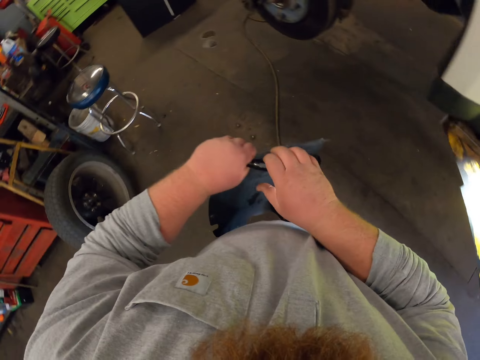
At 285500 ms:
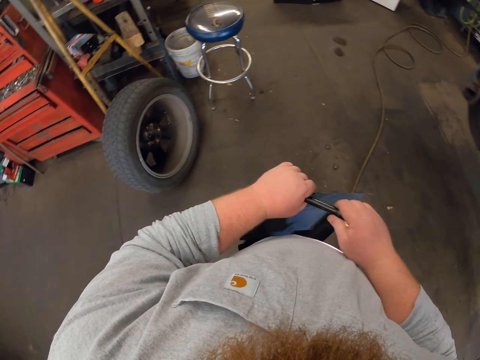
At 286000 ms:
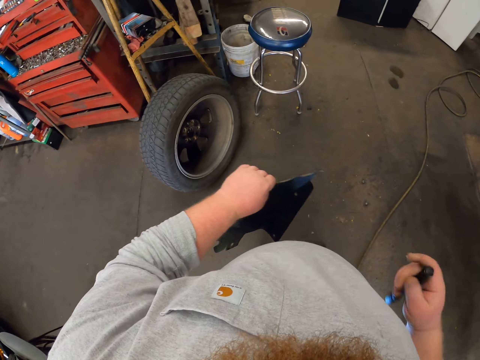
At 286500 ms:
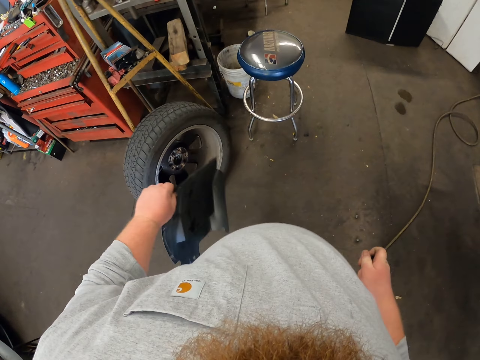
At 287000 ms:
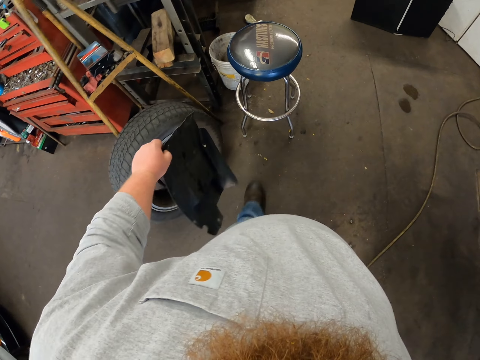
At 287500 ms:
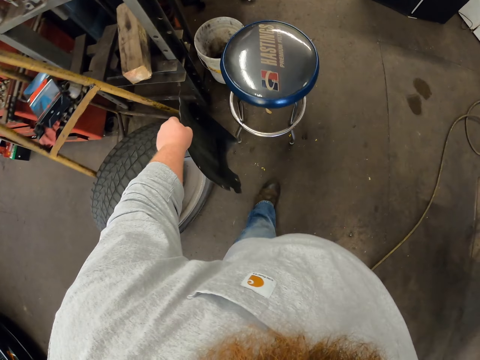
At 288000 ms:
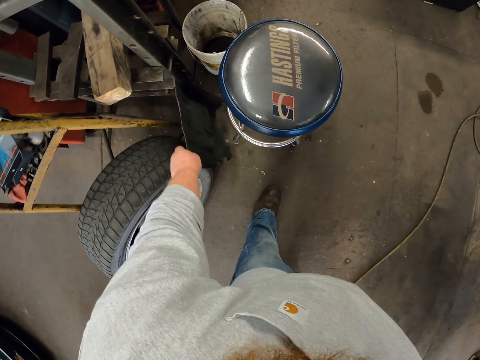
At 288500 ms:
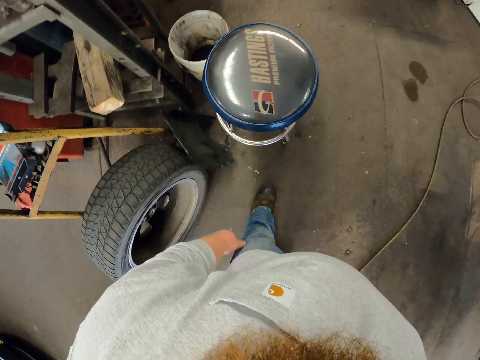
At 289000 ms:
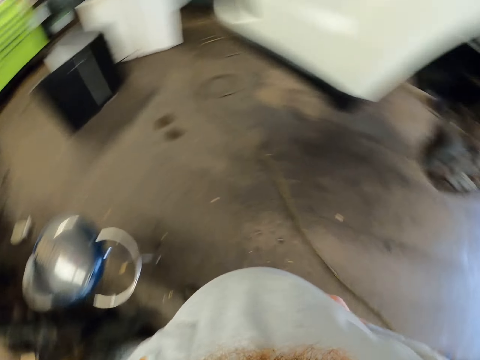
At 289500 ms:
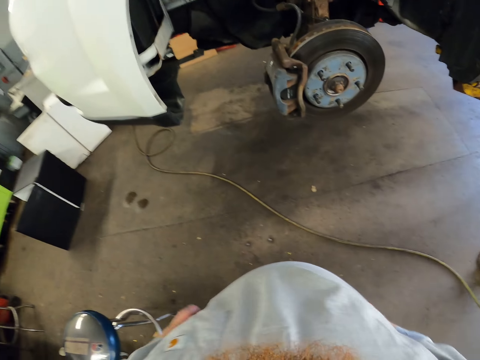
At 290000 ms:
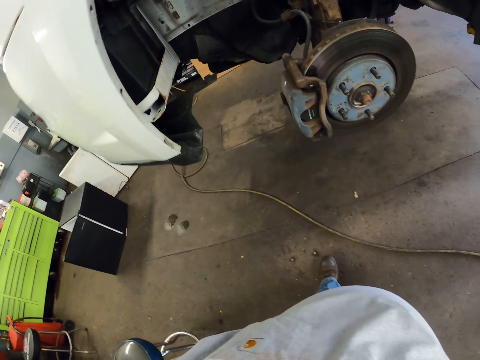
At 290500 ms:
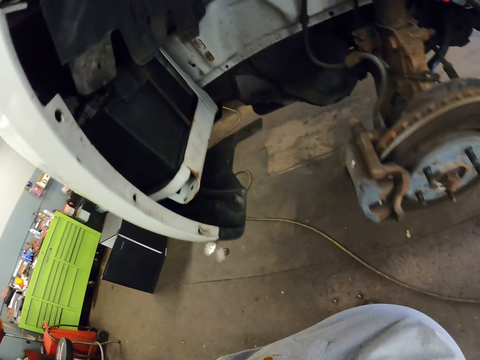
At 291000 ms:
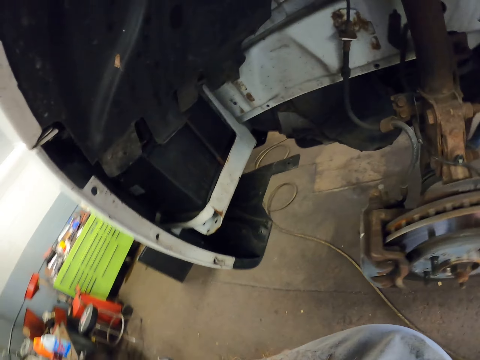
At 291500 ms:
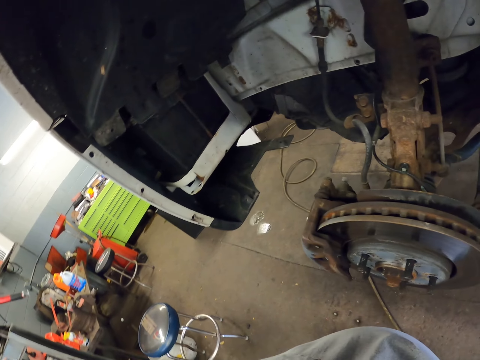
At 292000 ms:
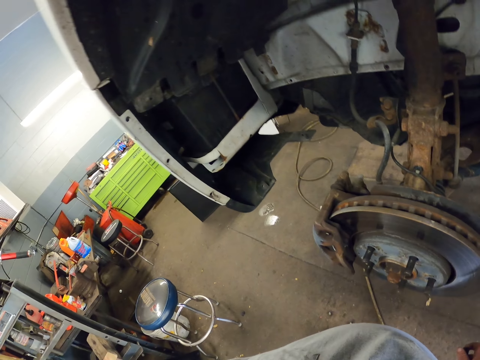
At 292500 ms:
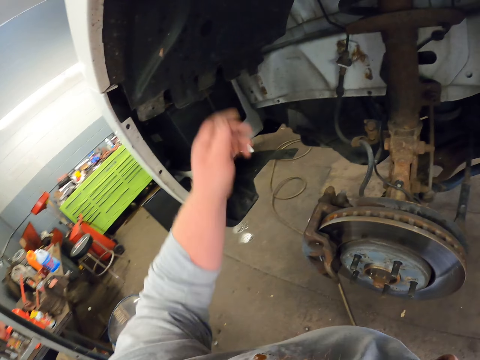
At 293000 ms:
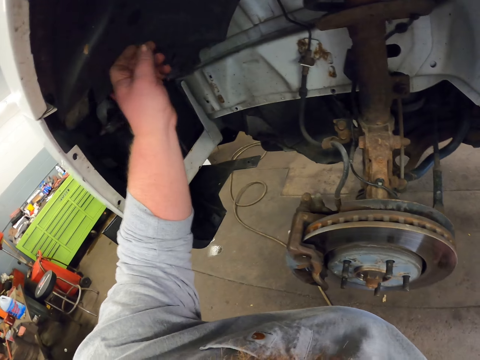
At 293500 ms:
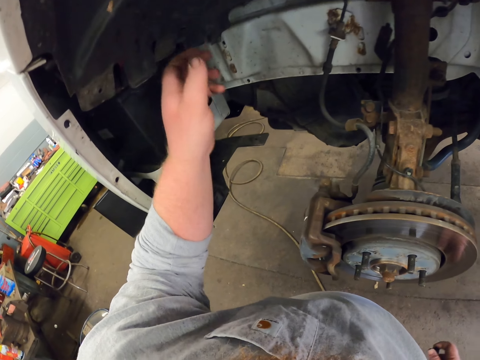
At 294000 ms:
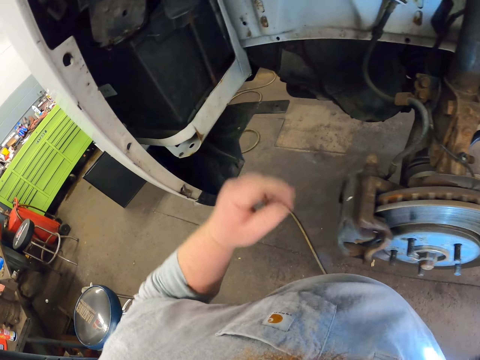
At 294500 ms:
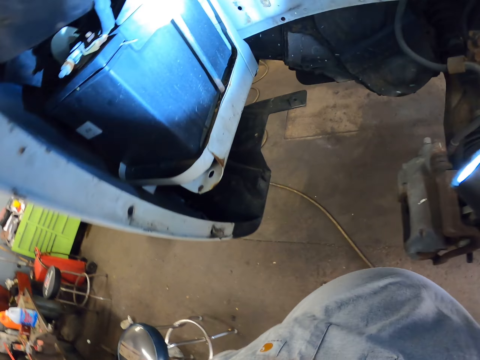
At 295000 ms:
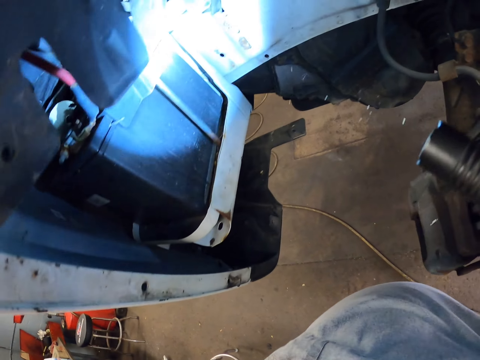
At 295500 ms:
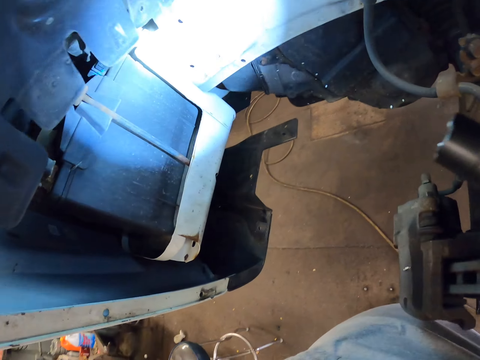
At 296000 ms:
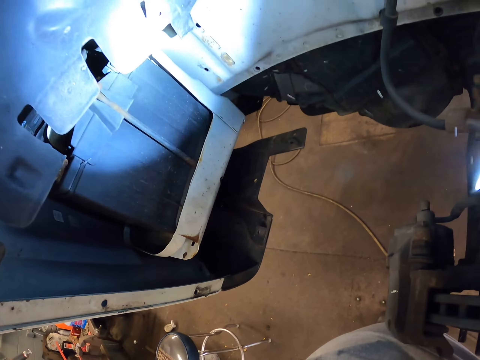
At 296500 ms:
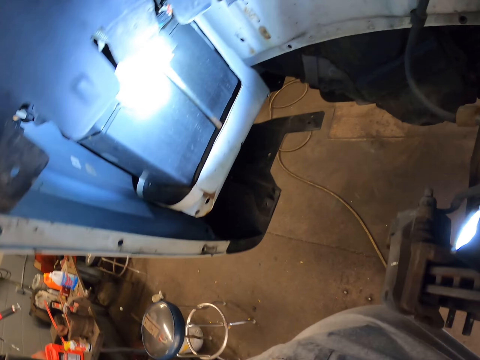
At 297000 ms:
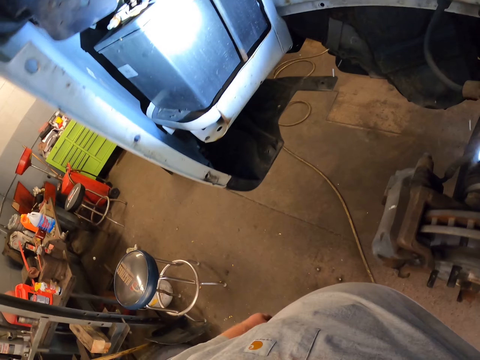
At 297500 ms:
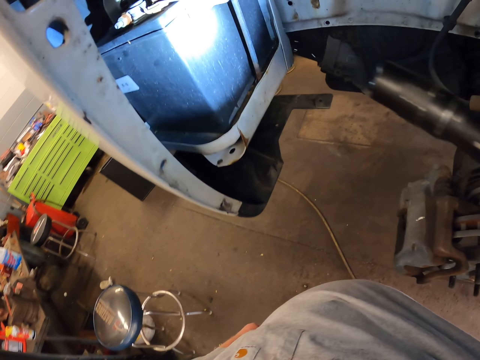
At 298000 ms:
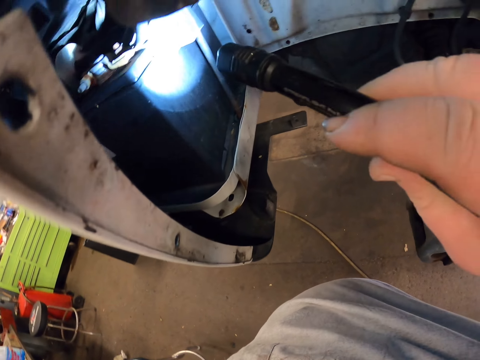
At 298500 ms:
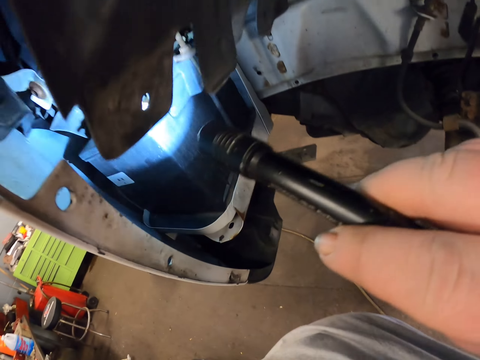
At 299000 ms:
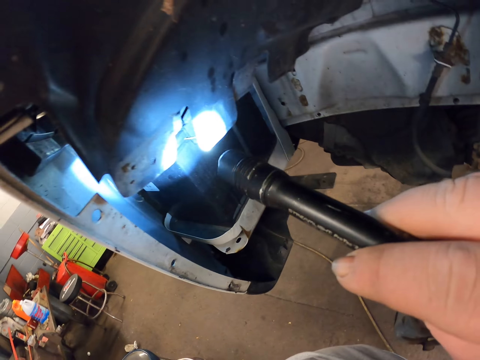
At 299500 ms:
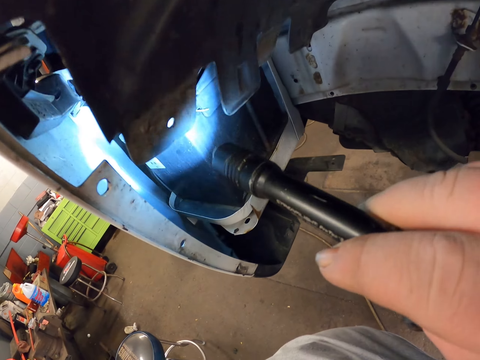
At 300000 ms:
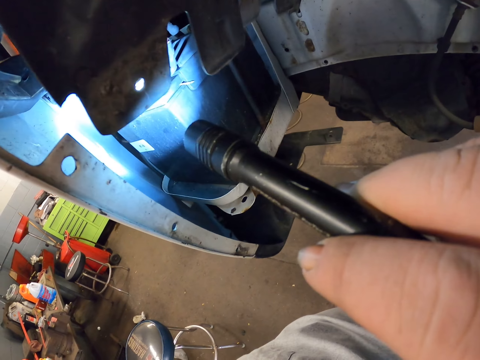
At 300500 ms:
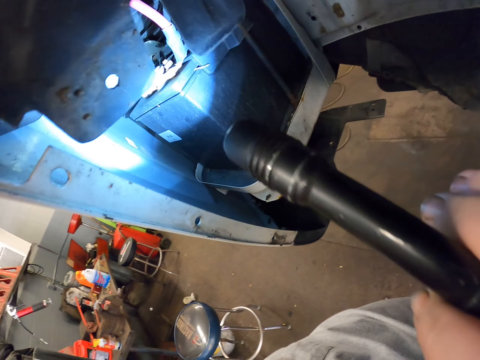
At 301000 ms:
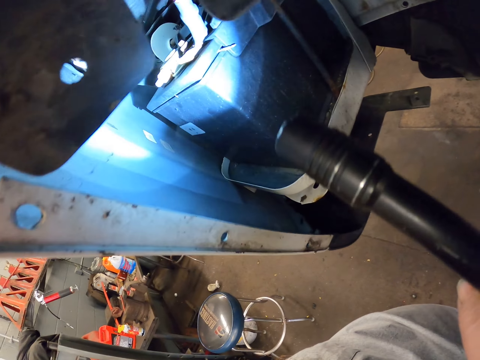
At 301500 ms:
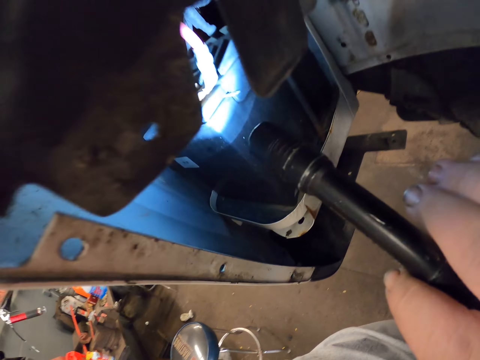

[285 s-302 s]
The camera wearer takes the torch from the left hand. They put the mud guard down on the floor. They stare at something. They adjust the mud guard. They touch the car. They use the torch to light the car. They look at the inside part of the bonnet.

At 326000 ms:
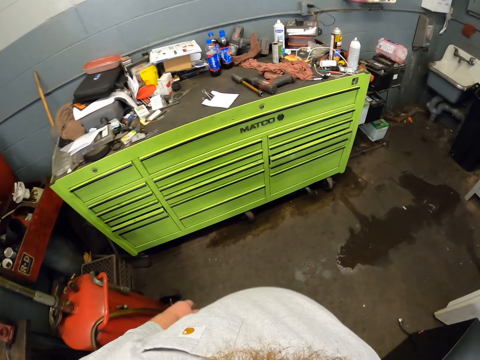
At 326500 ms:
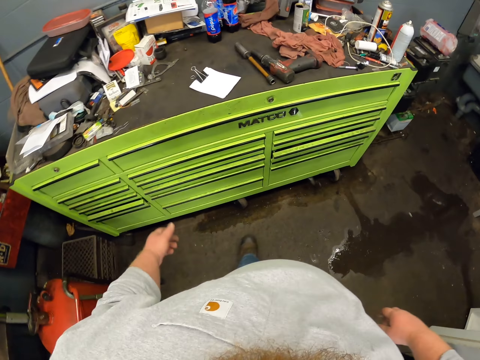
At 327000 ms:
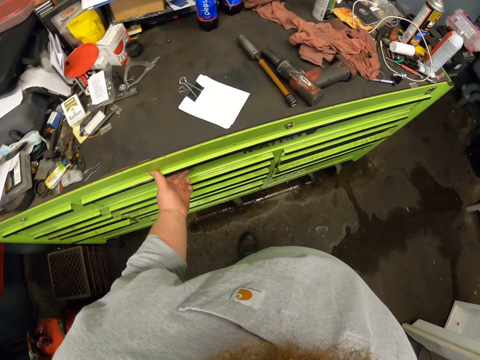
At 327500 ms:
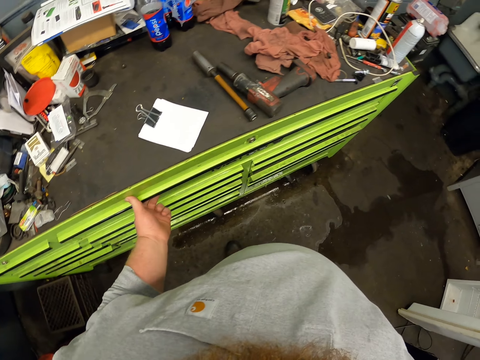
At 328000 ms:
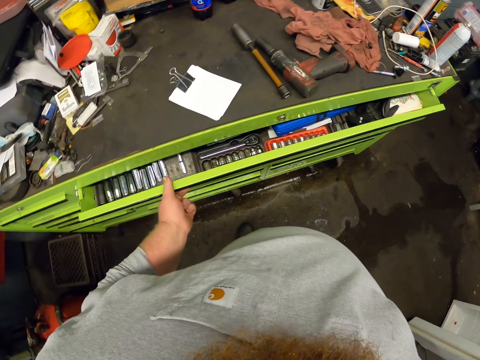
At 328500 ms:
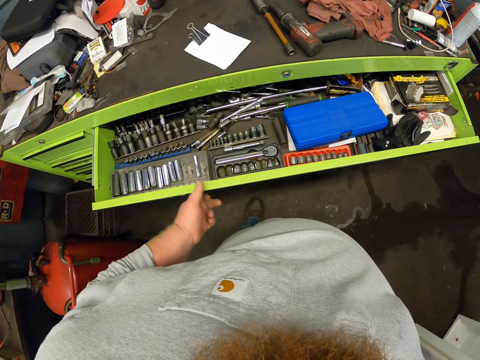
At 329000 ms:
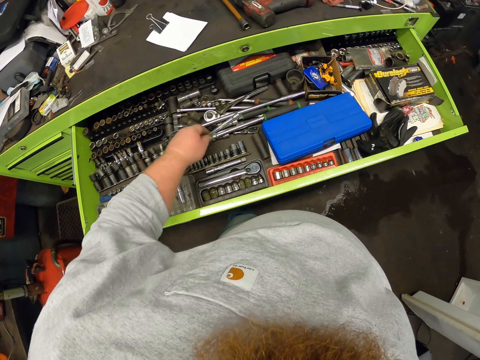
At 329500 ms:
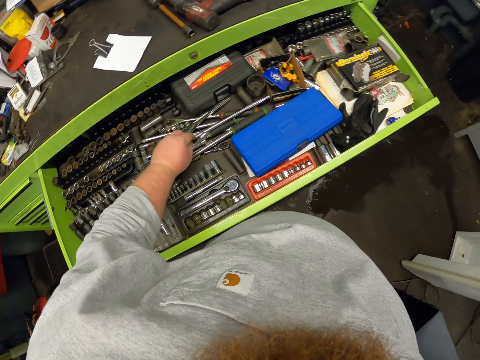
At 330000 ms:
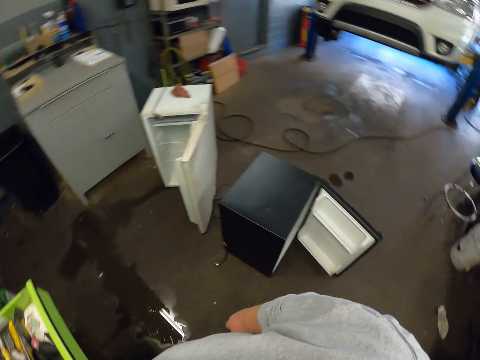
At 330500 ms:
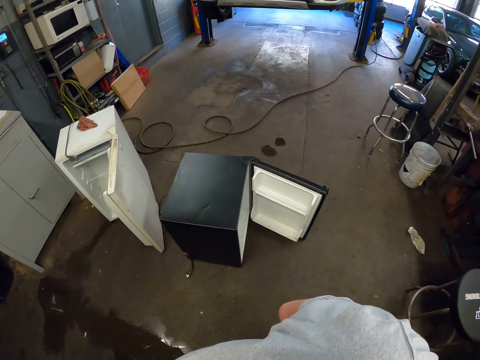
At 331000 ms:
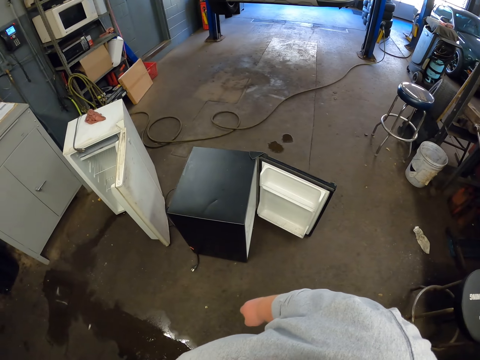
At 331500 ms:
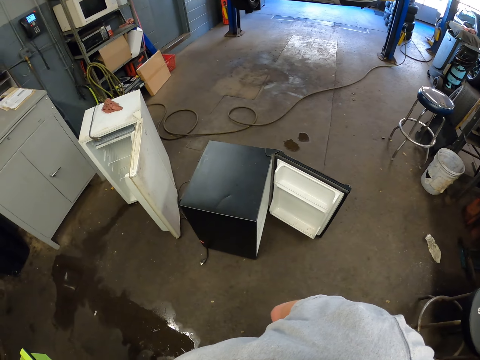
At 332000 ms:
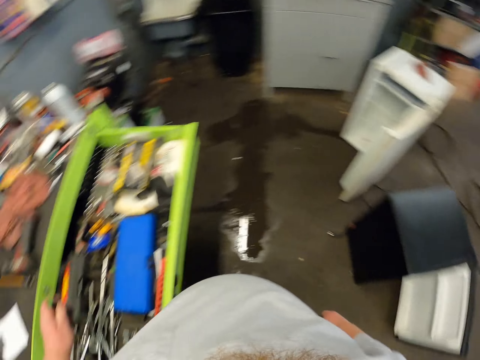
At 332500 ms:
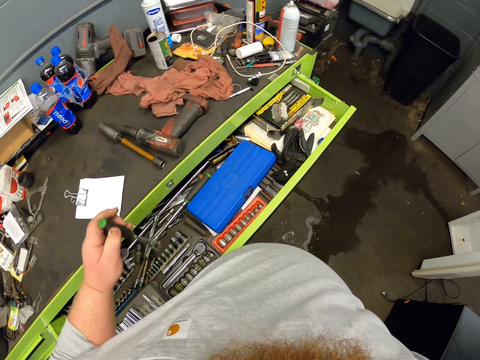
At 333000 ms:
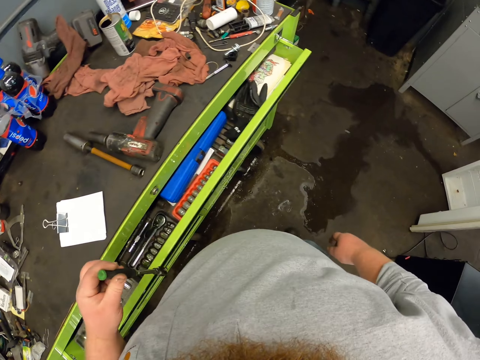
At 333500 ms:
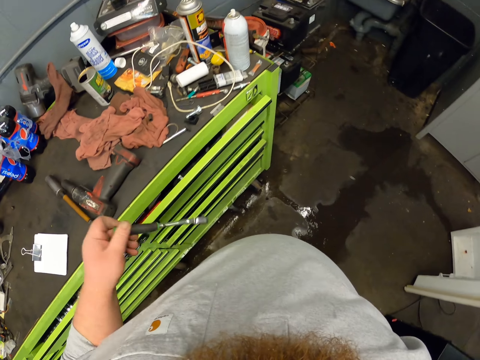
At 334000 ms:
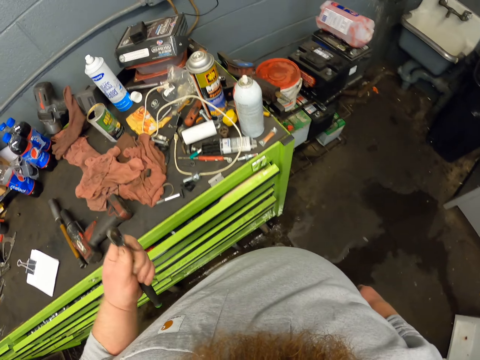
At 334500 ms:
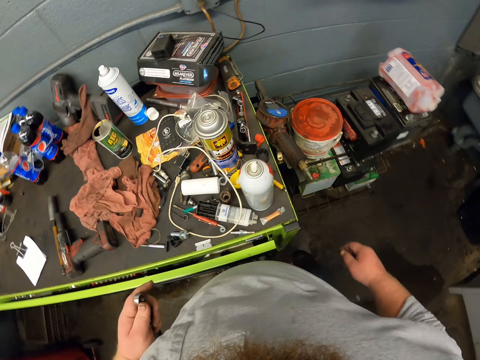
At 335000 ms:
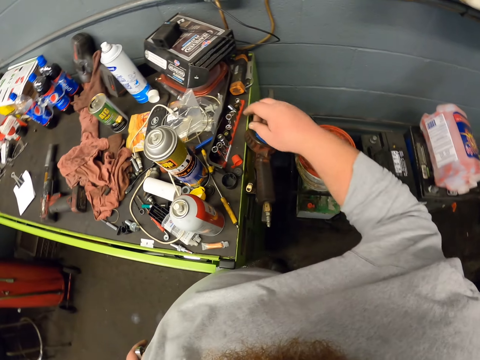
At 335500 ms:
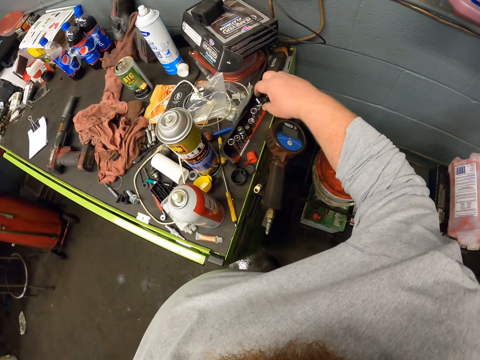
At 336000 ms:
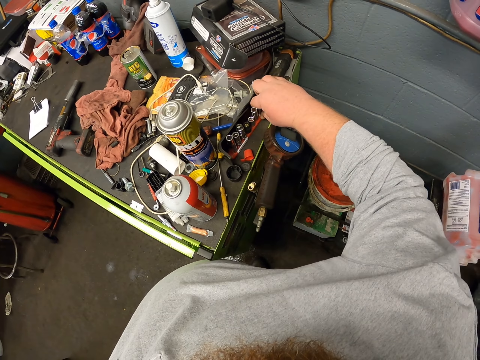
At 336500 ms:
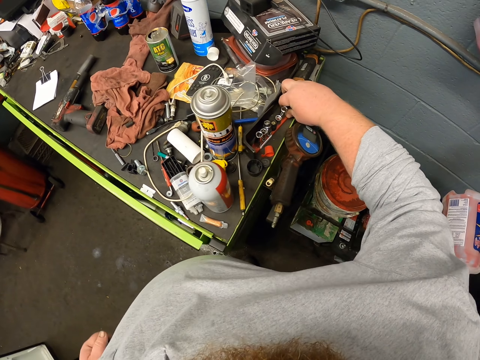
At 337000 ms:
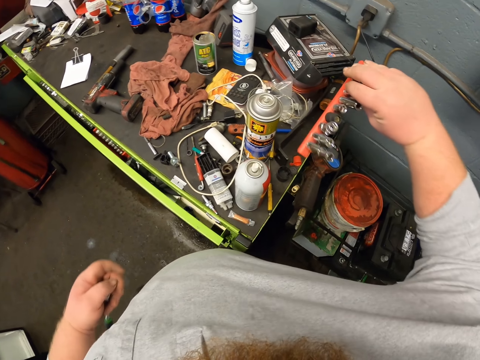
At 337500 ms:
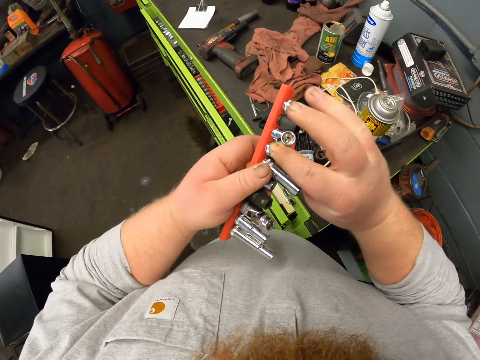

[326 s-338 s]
The camera wearer opens the drawer. They pick up something. They look at the building. They pick up something in the drawer. They push the drawer. They pick up the wrench socket holder on top of the cabinet.
